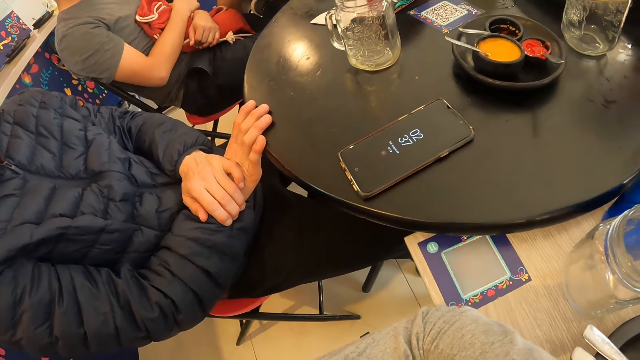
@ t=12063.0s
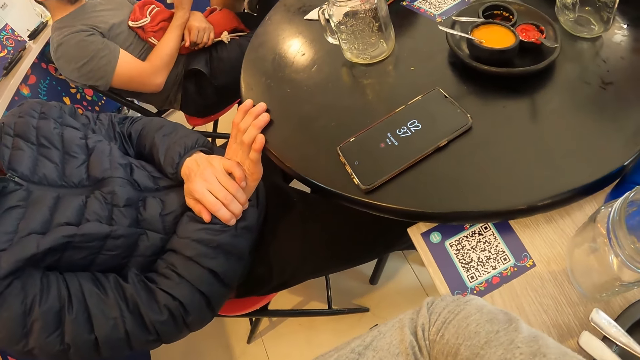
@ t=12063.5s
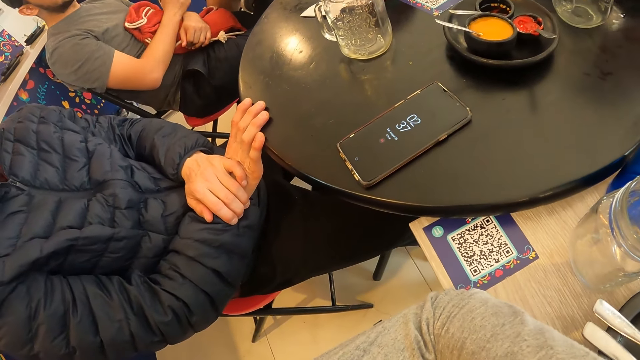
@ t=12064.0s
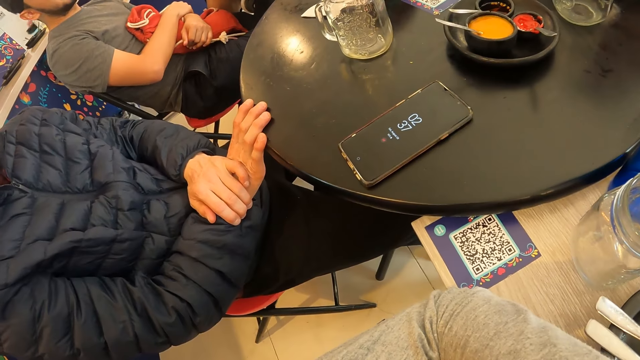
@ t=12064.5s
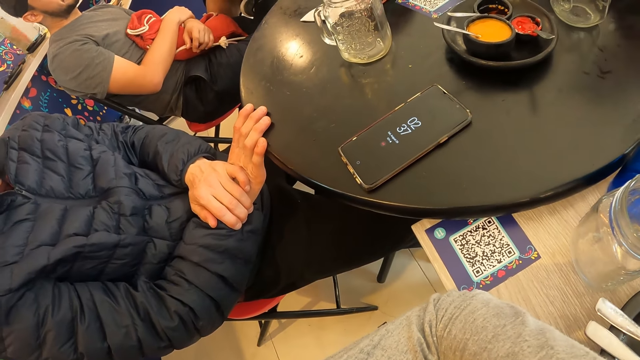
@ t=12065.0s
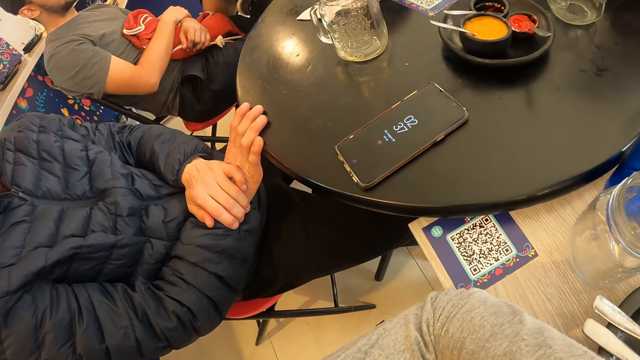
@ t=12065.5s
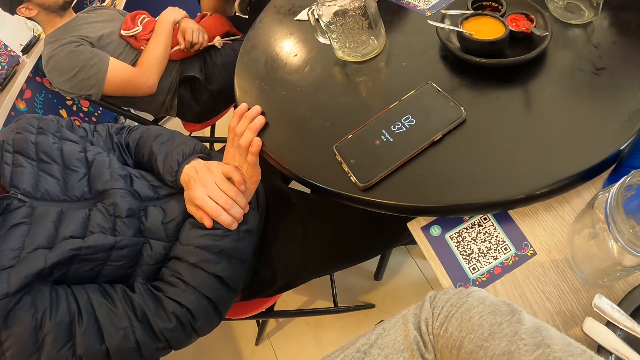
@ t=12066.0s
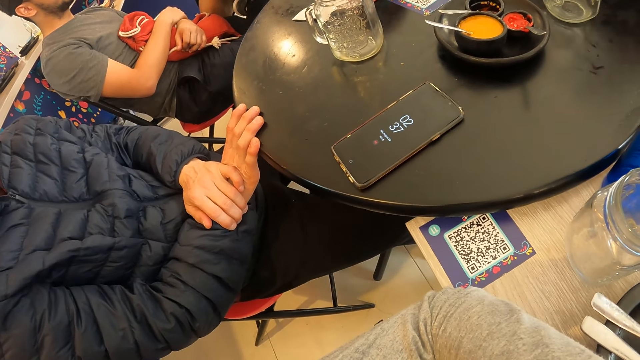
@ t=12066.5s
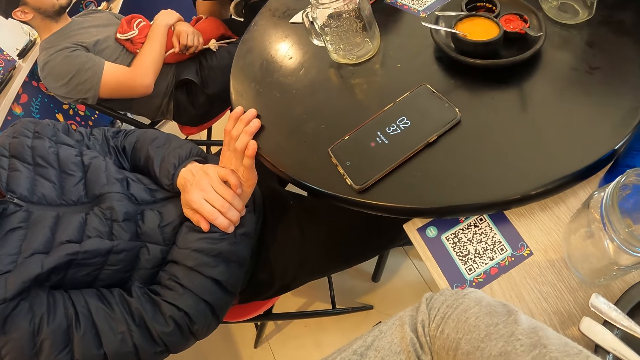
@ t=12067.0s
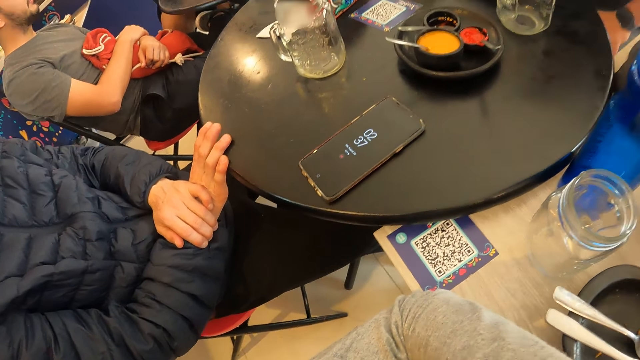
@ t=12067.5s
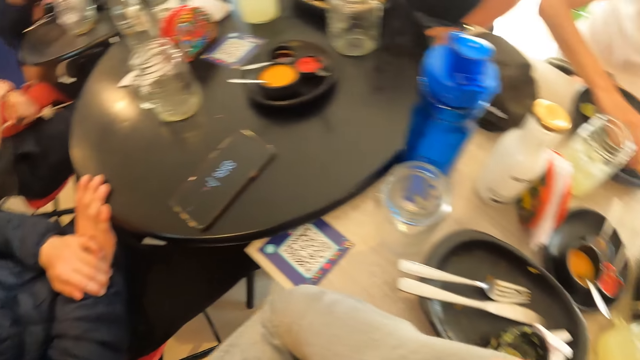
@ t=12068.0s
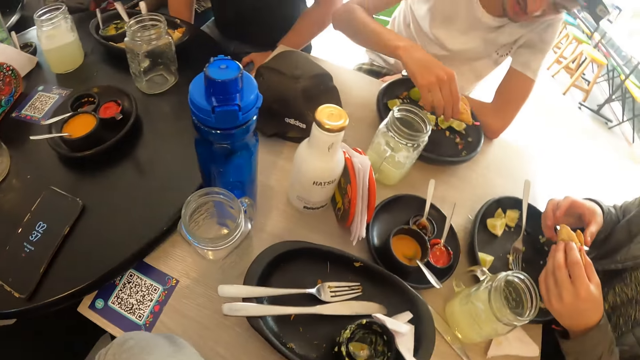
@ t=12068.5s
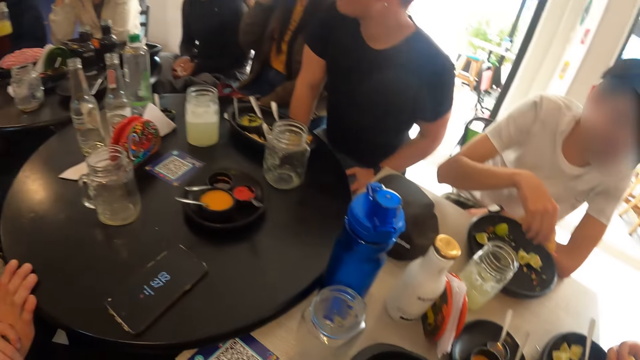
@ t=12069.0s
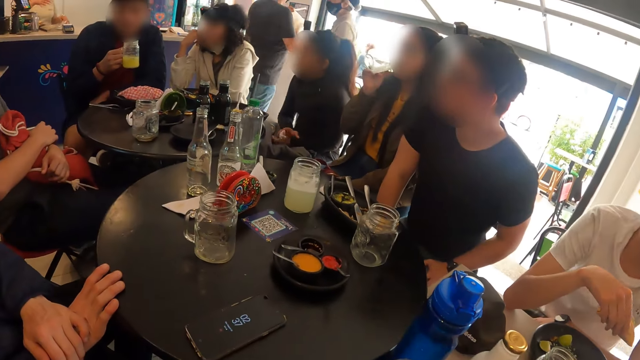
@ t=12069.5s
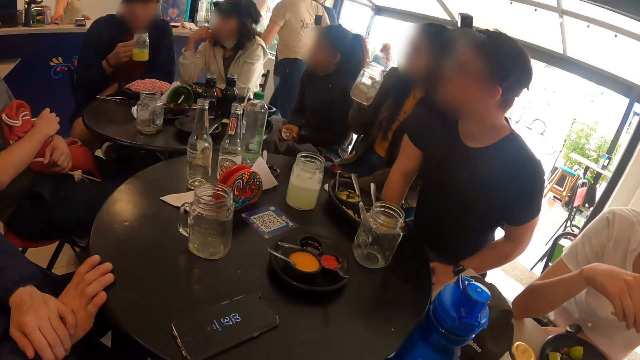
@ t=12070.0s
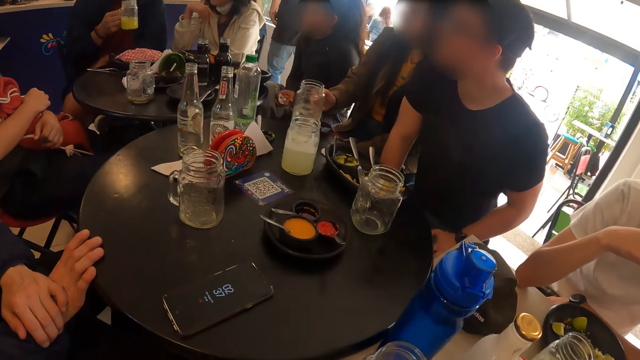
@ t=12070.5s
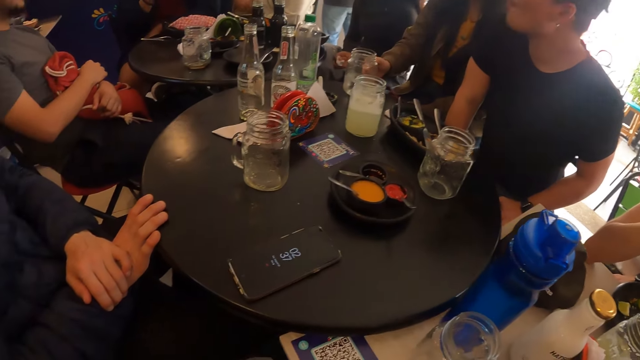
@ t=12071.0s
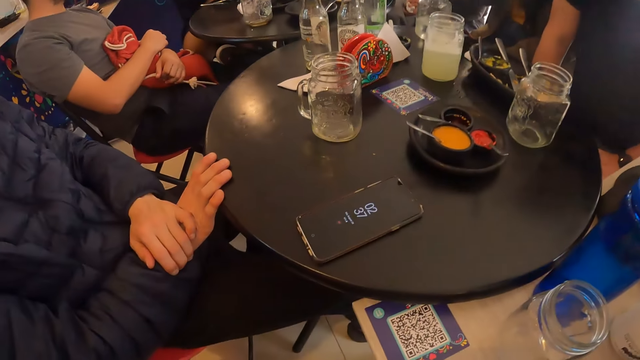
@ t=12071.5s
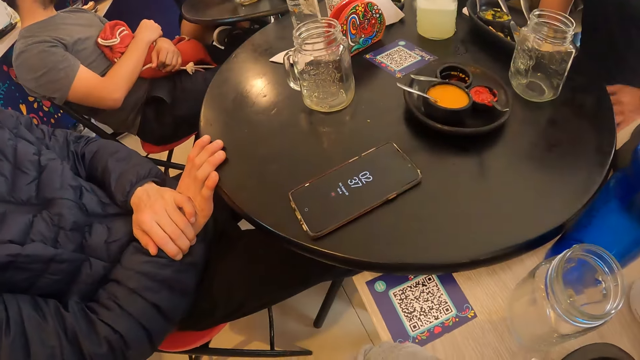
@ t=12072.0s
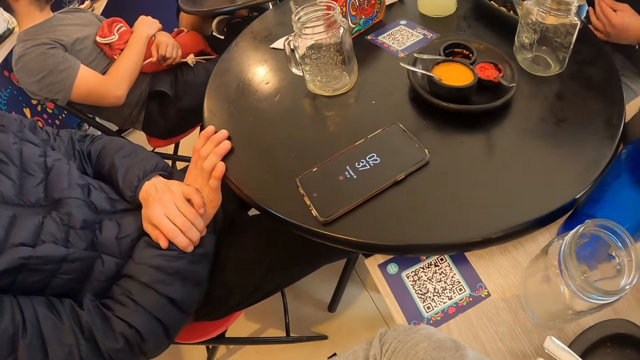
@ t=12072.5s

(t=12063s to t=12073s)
A man picks the taco from the plate with his right hand. Another man holds the taco with both hands.

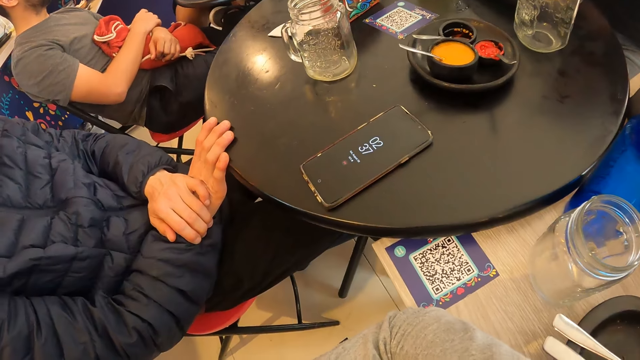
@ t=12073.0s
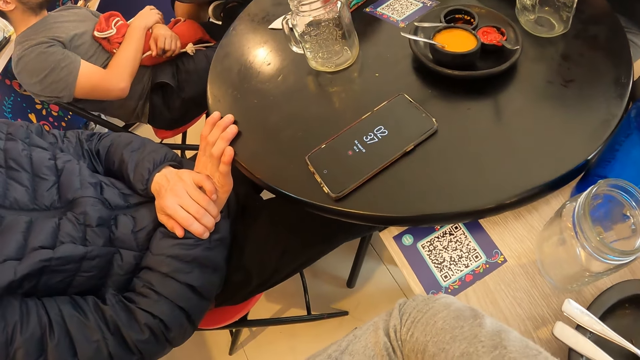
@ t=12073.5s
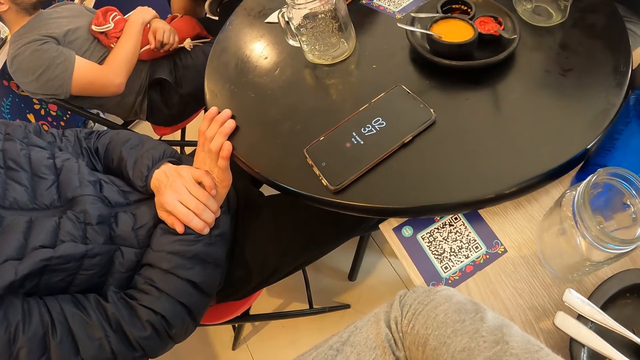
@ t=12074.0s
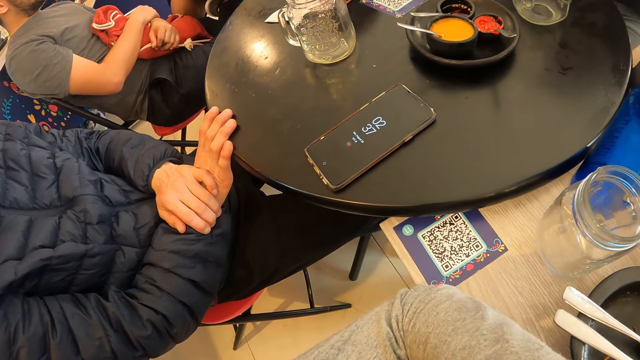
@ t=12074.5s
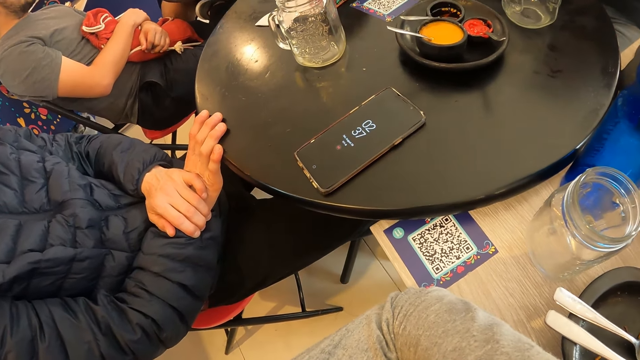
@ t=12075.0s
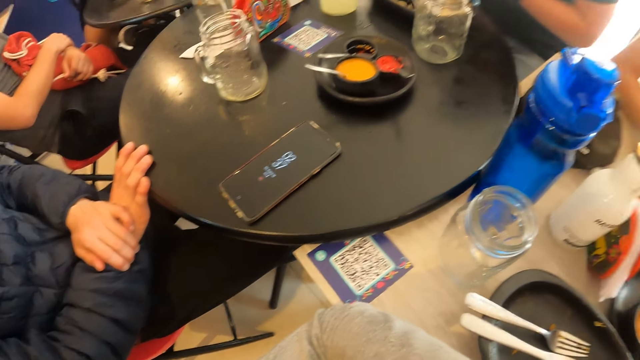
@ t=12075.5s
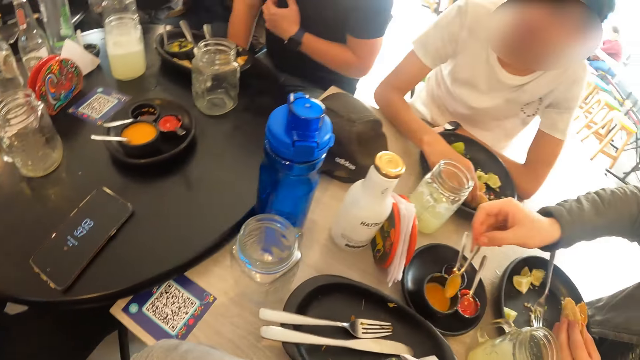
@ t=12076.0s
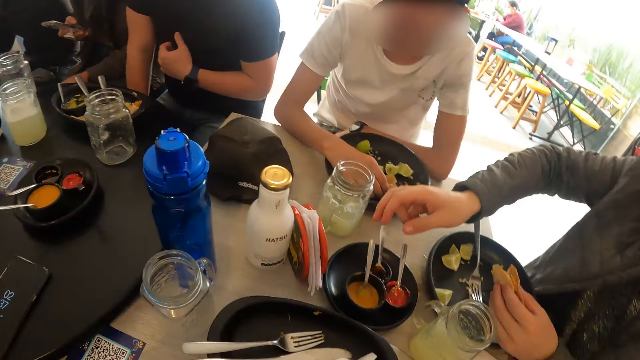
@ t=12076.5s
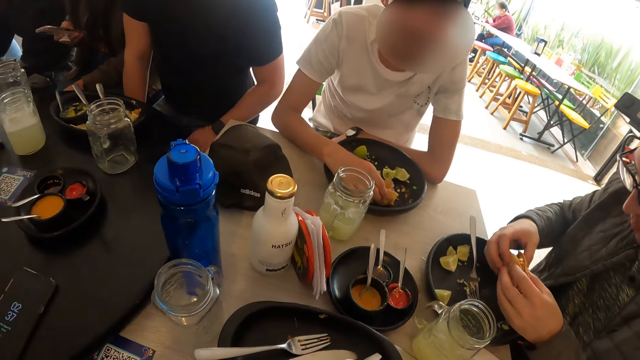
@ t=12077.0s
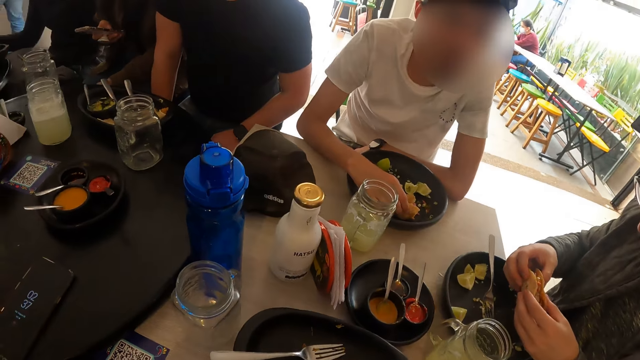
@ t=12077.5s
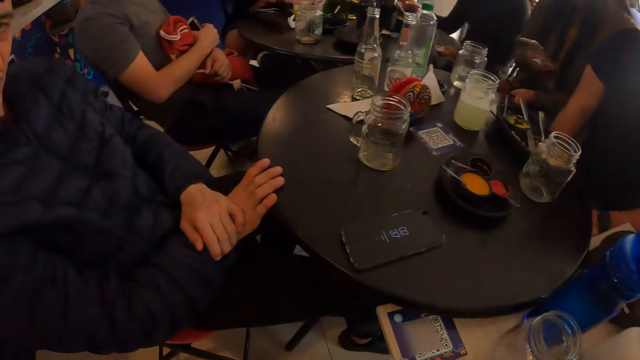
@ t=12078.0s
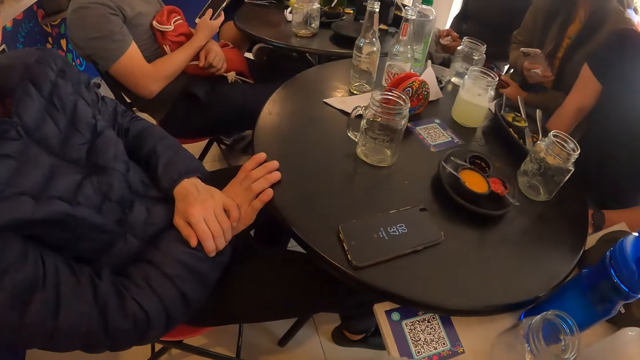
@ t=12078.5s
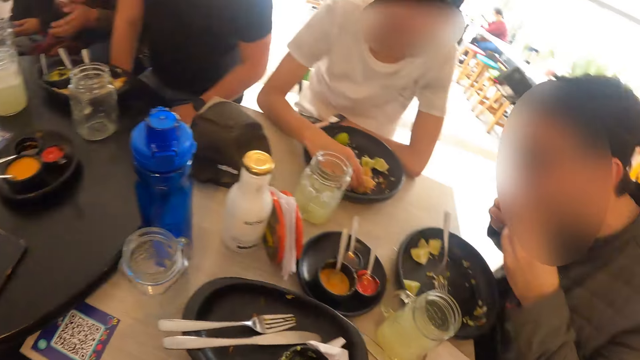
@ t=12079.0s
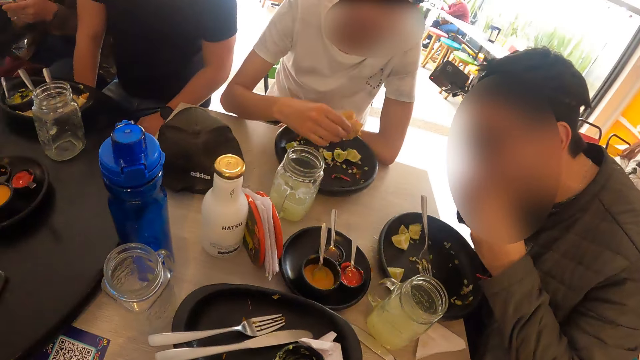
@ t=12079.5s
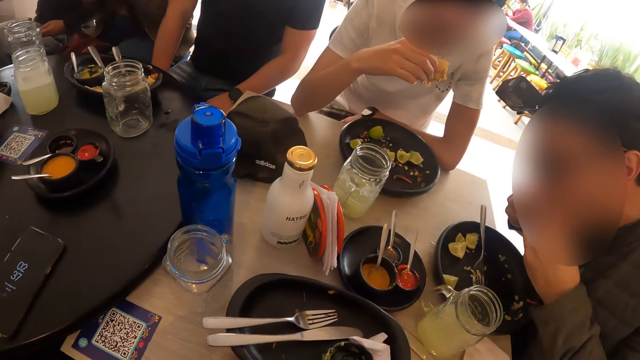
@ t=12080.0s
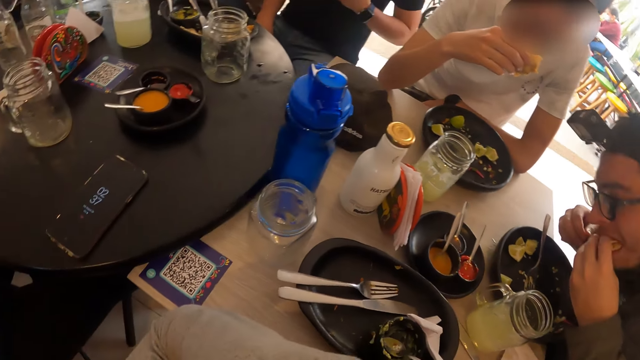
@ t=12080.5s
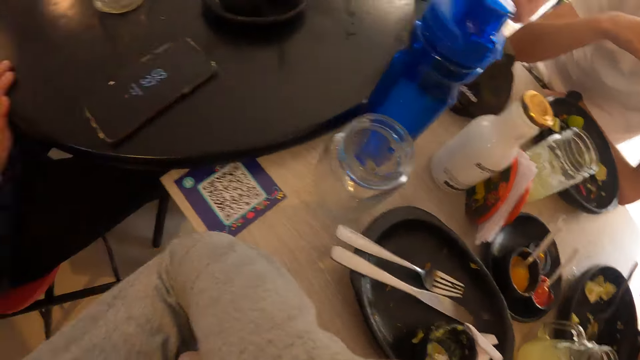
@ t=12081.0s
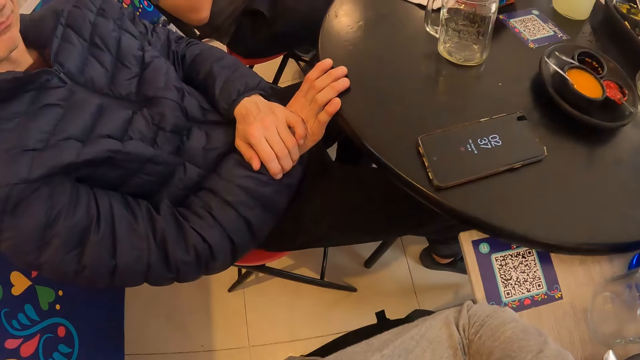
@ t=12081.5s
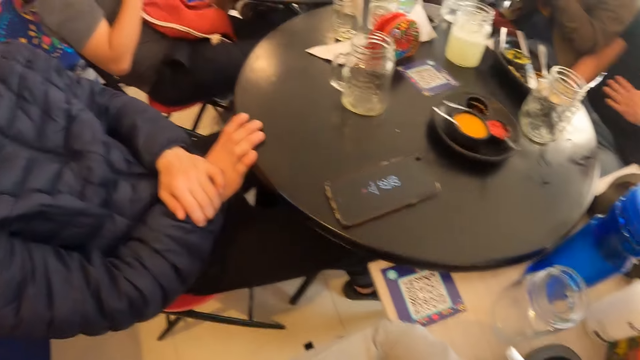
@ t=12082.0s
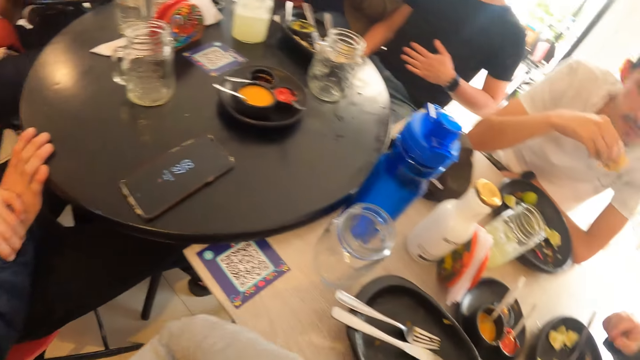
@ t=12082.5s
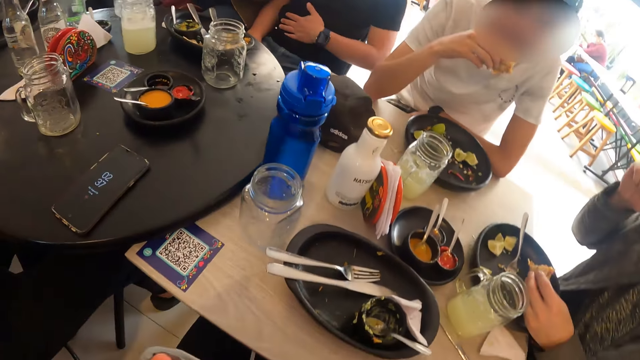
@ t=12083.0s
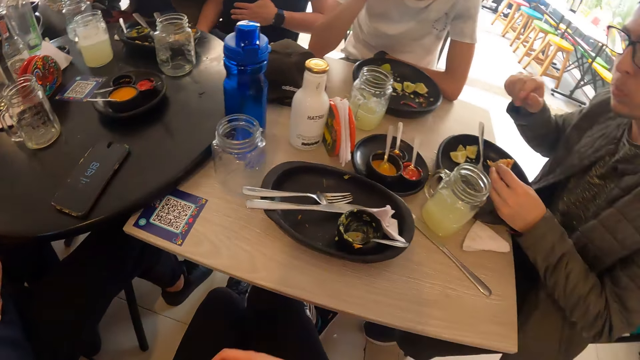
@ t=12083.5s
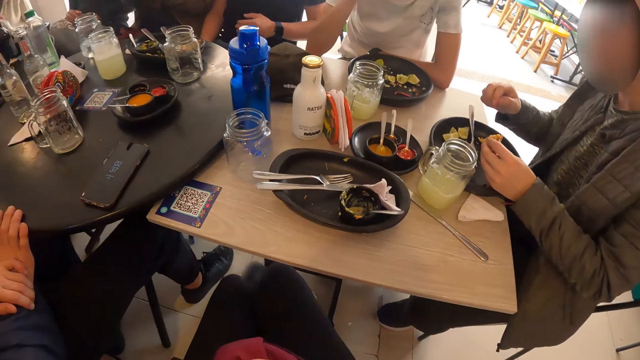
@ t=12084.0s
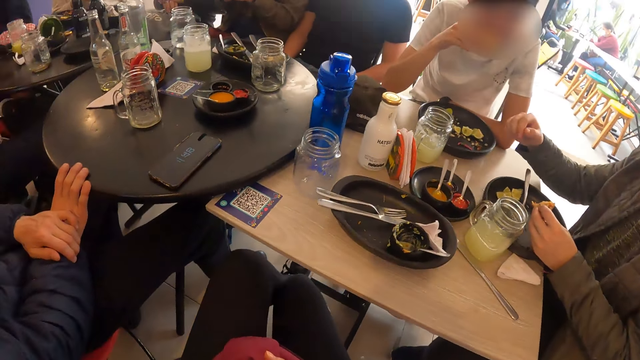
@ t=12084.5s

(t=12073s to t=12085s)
The man places the spoon in the plate of curry sauce on the tray on the table with his right hand, holds the taco with both hands, and eats the taco with both hands. Another man picks the taco from the plate with his right hand.
